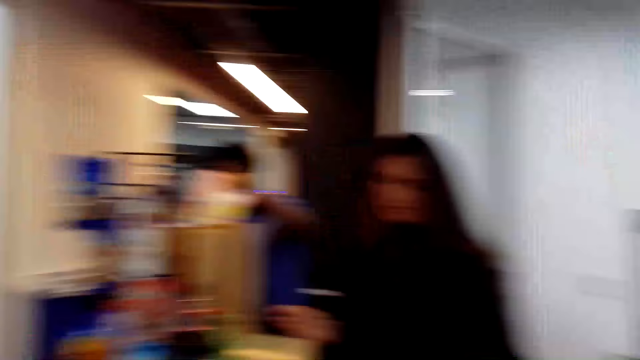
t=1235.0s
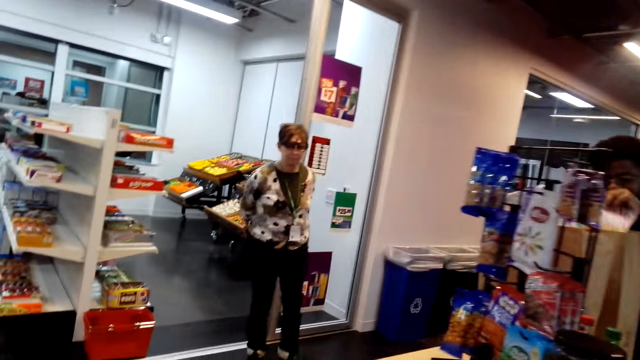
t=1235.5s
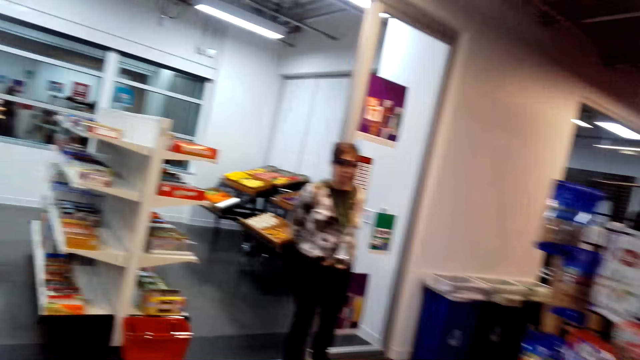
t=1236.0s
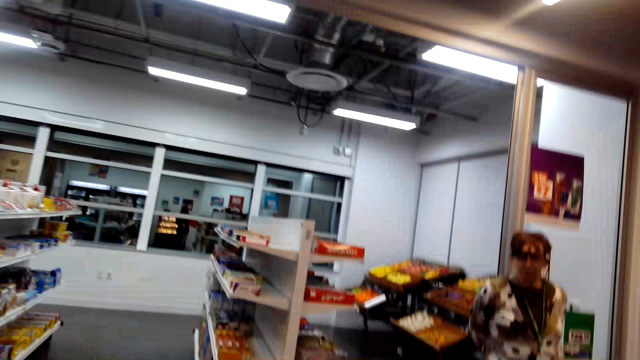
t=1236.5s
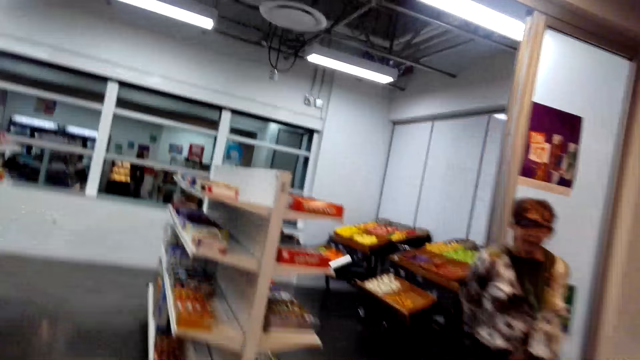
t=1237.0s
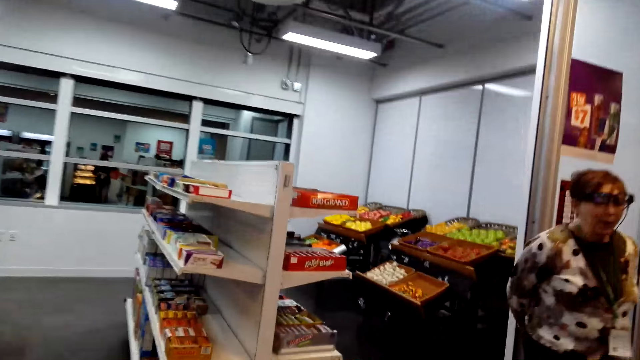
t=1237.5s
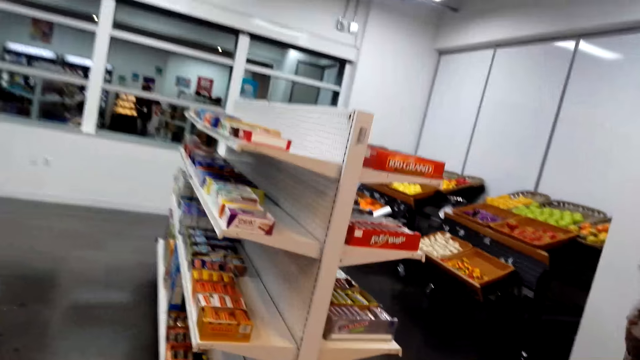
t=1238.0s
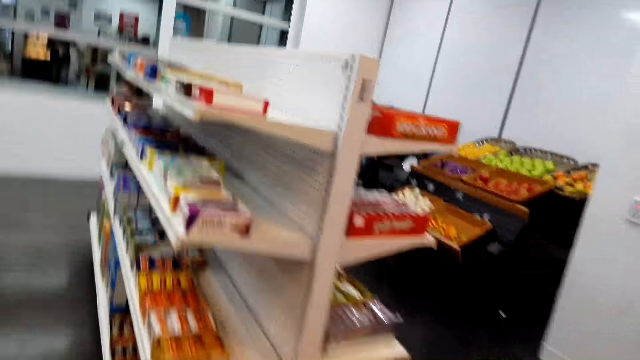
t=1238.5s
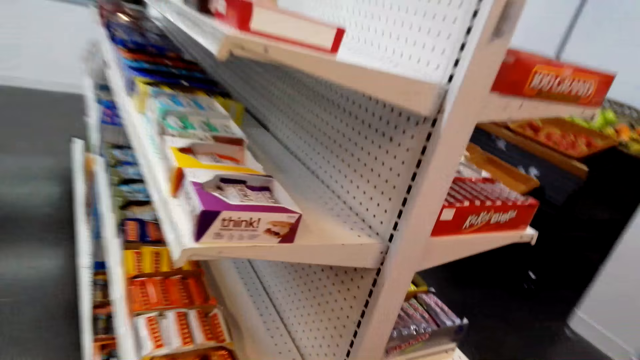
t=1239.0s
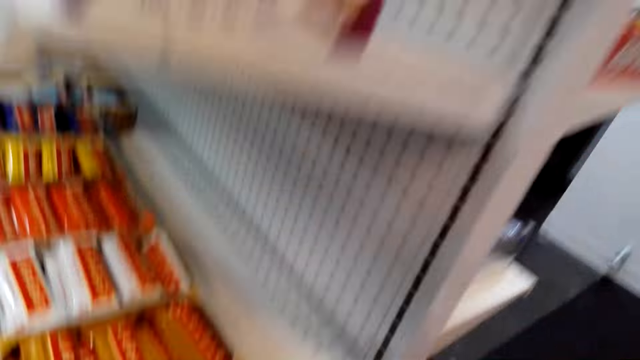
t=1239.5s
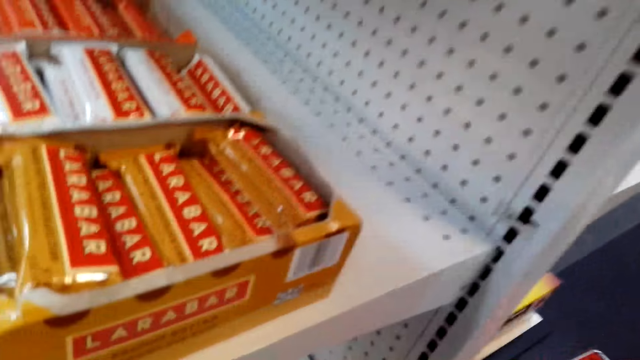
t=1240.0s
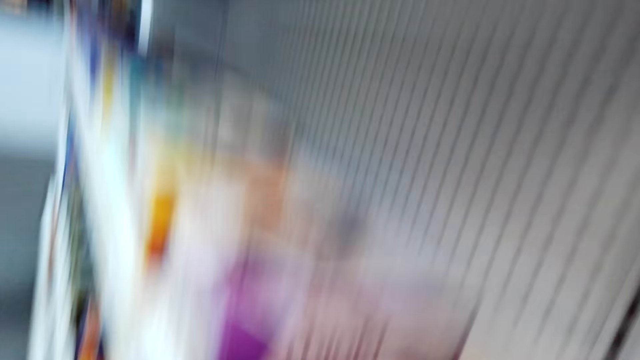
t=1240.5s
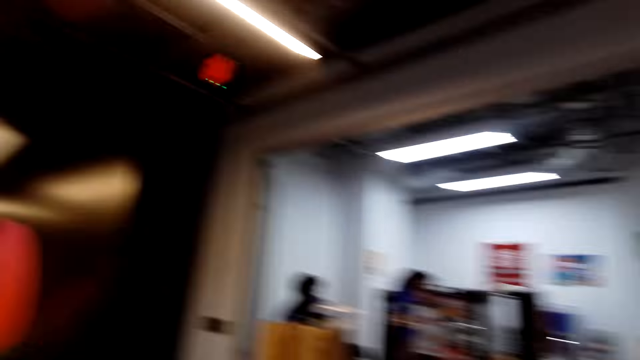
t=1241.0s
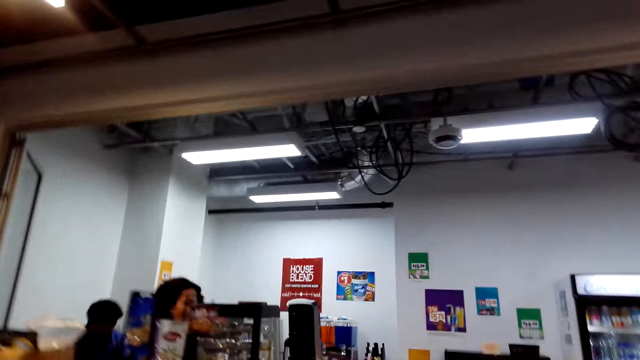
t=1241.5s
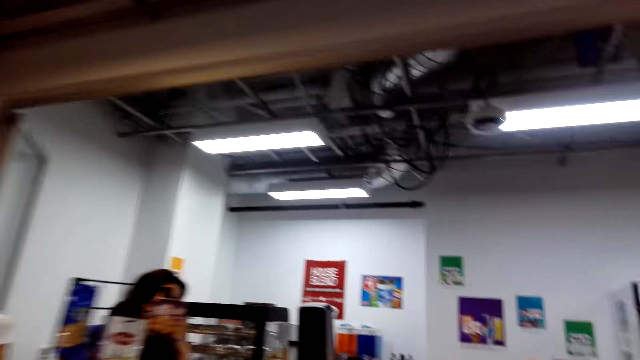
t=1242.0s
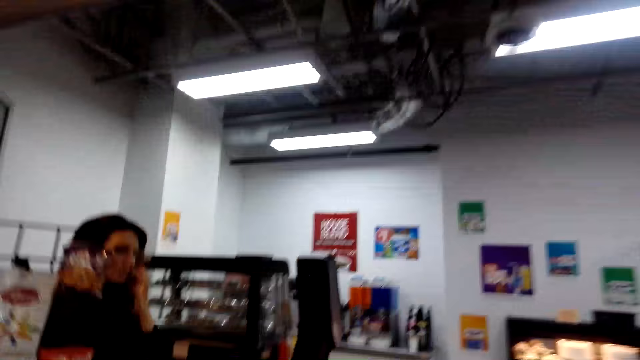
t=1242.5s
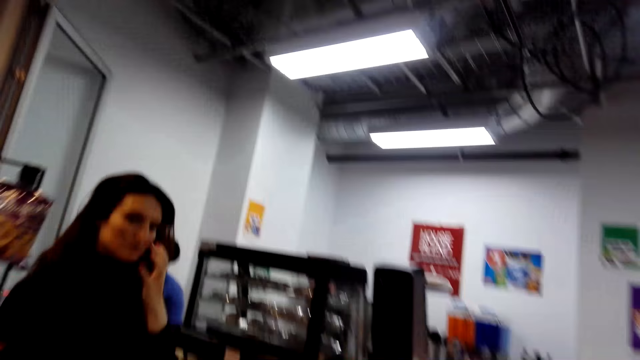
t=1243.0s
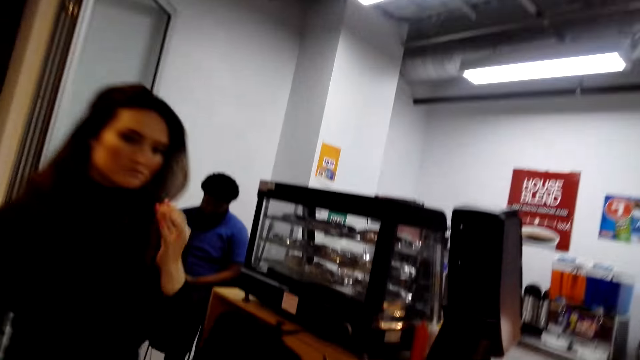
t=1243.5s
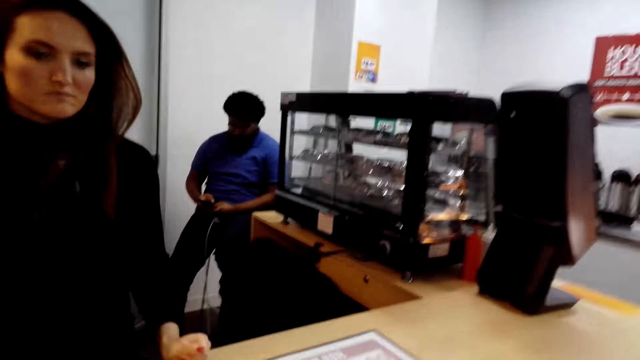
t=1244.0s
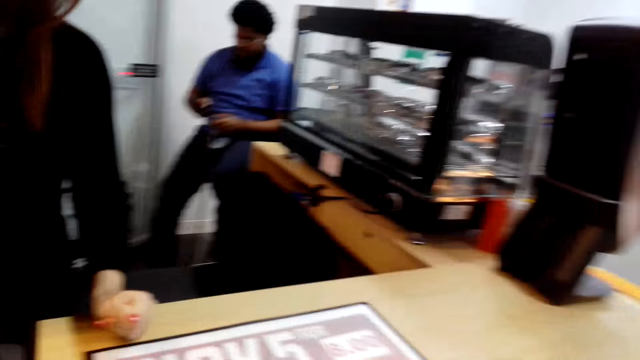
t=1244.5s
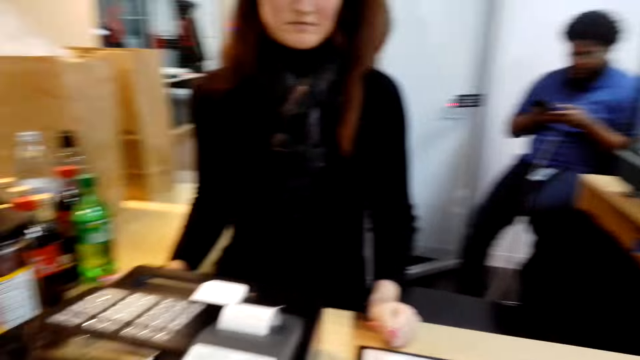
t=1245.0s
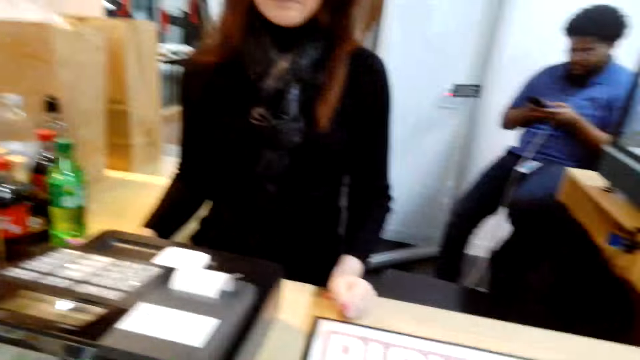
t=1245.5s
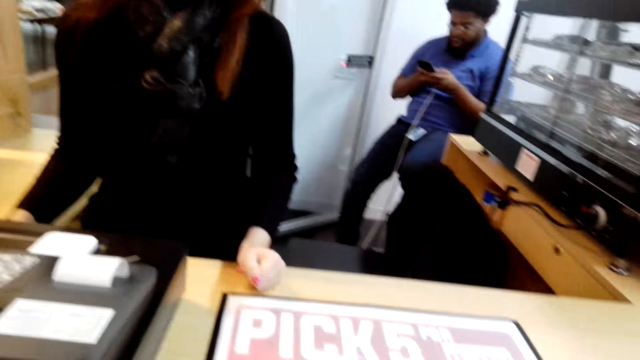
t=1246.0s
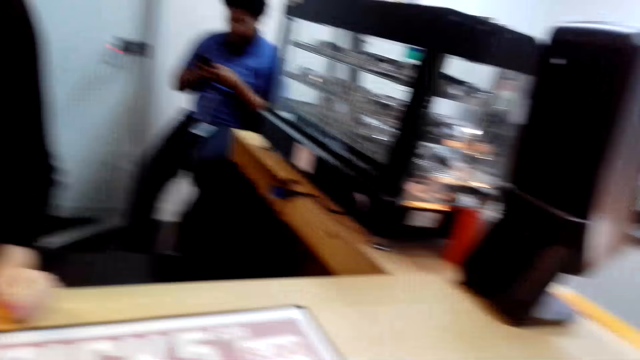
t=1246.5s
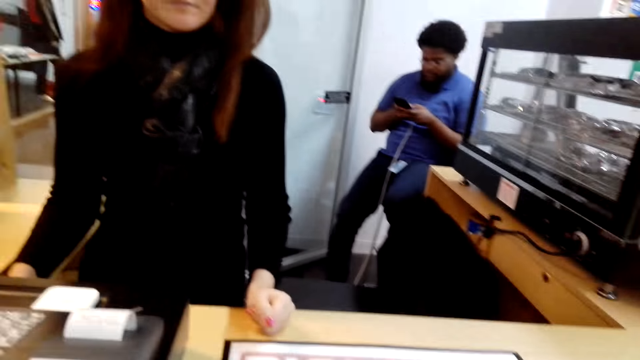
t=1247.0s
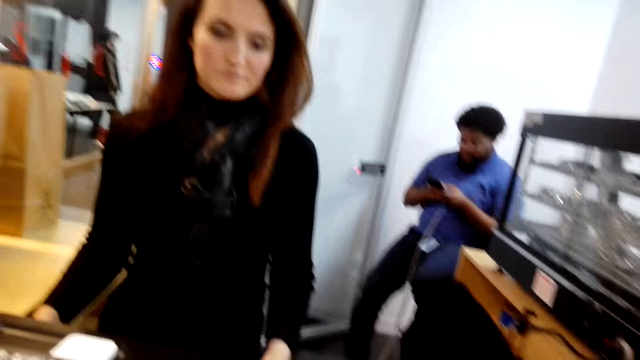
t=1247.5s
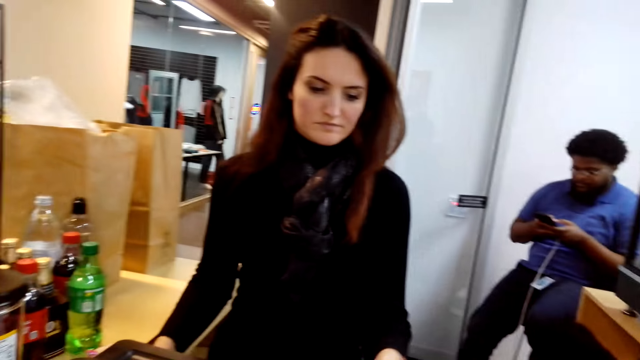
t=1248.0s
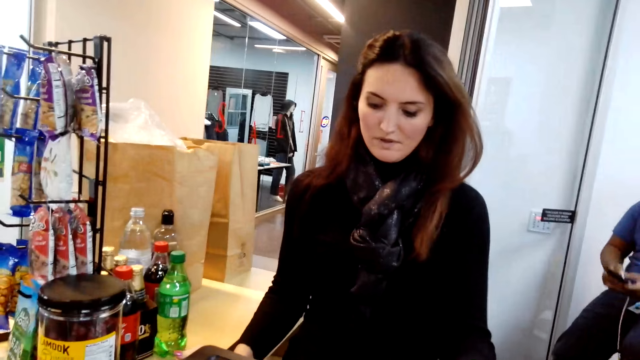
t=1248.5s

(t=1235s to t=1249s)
A man puts a book in the khaki shopping bag. A lady stands in the store. The camera wearer walks around in the store. They pick something. They walk around. Another lady stands in the counter. The camera wearer gives a woman a card. The man holds a phone in the counter. The second lady stands in the counter.

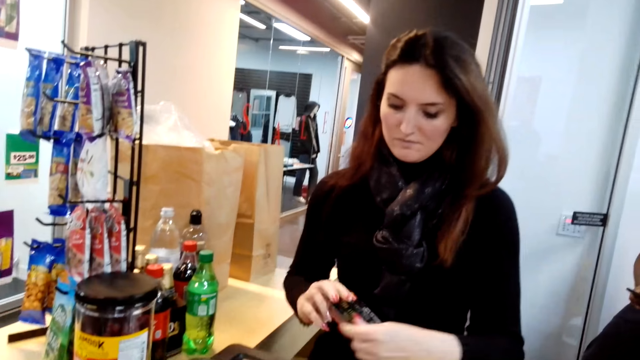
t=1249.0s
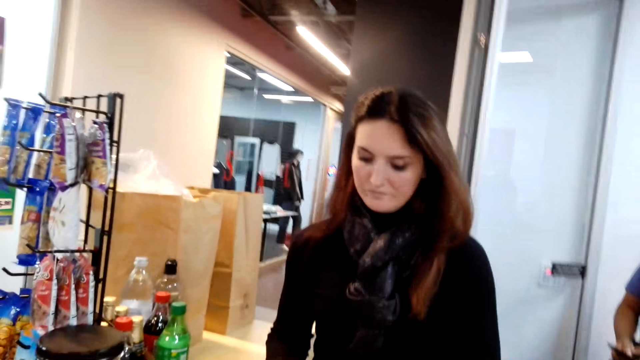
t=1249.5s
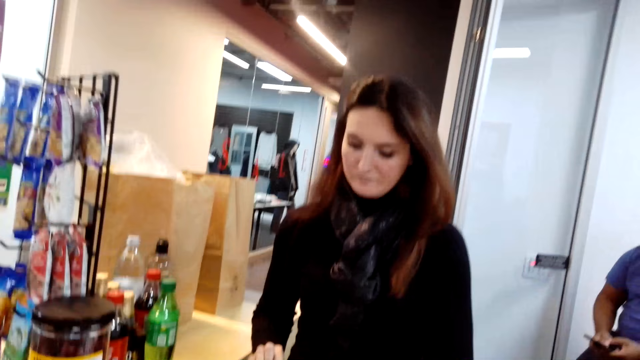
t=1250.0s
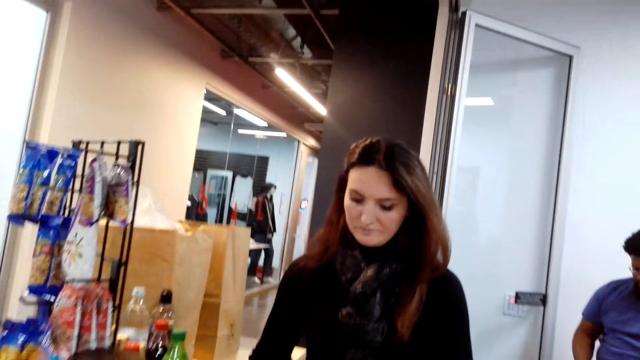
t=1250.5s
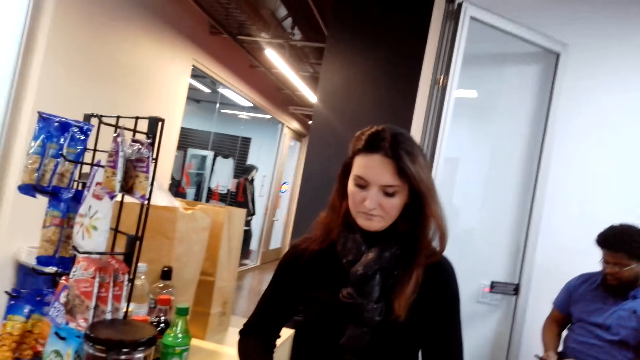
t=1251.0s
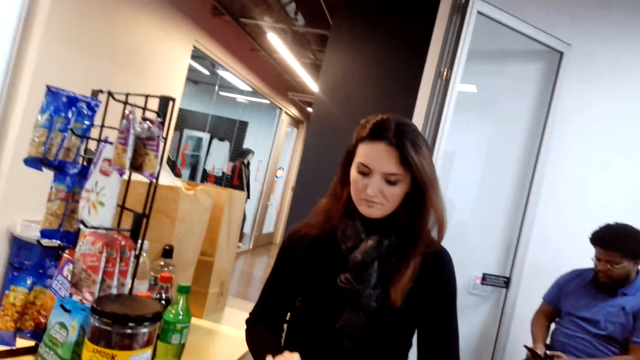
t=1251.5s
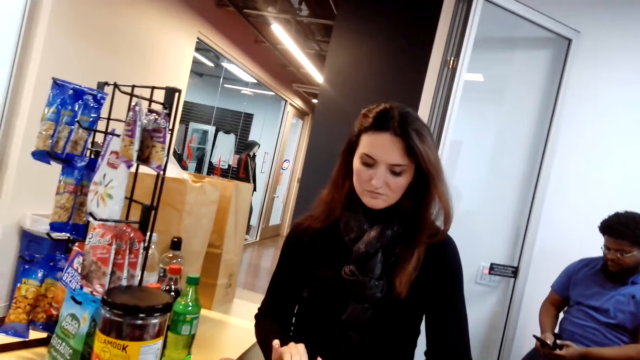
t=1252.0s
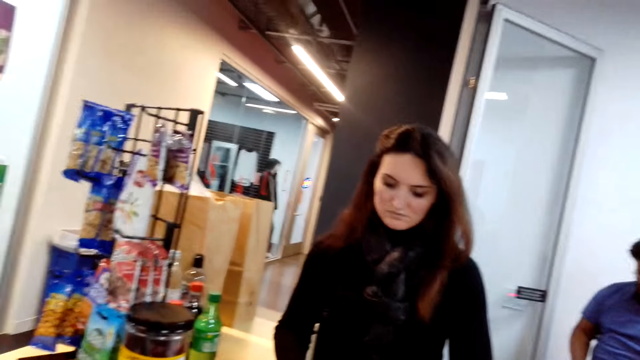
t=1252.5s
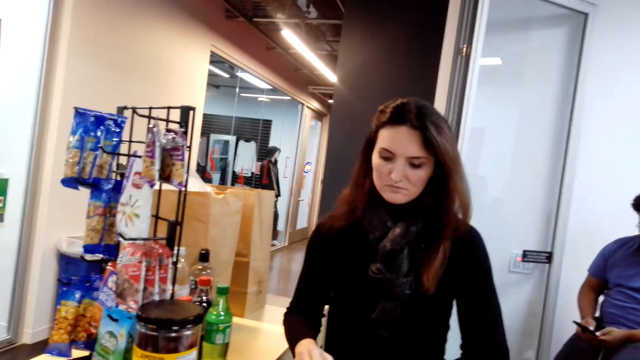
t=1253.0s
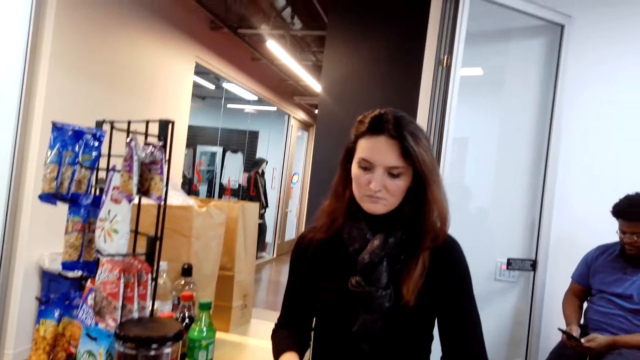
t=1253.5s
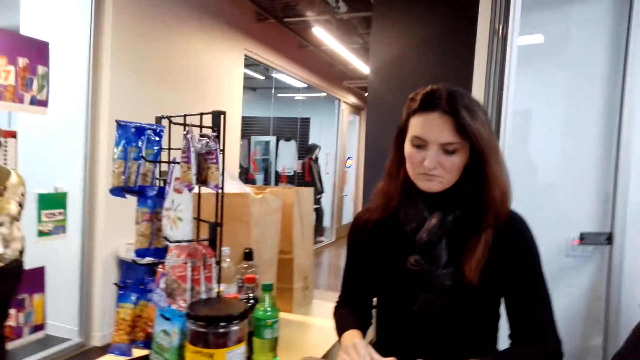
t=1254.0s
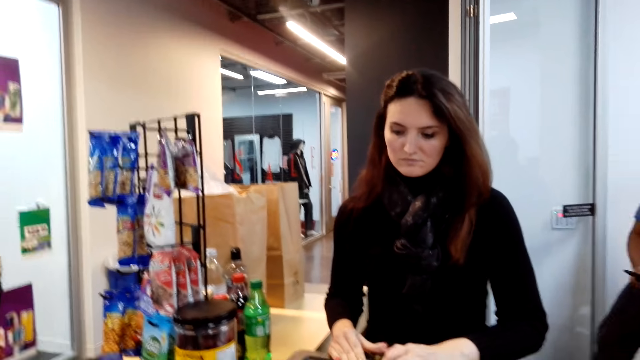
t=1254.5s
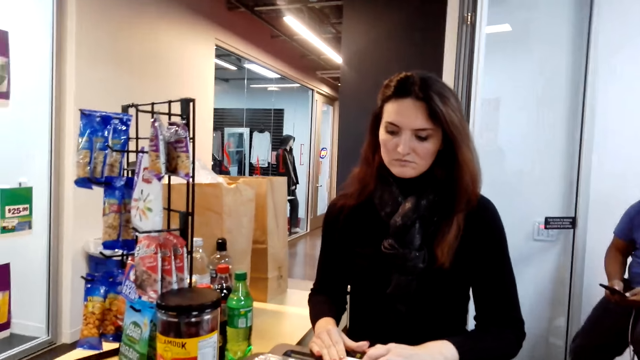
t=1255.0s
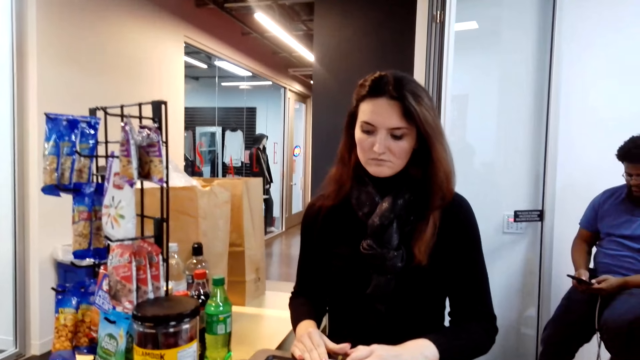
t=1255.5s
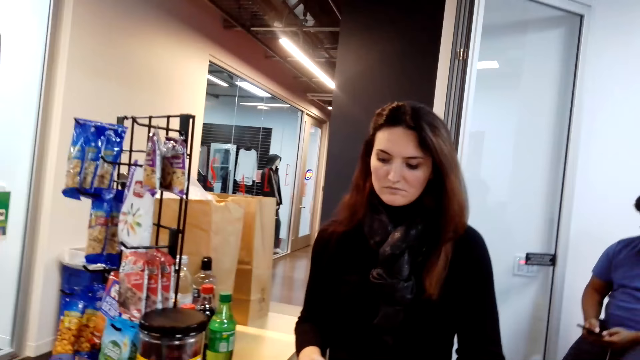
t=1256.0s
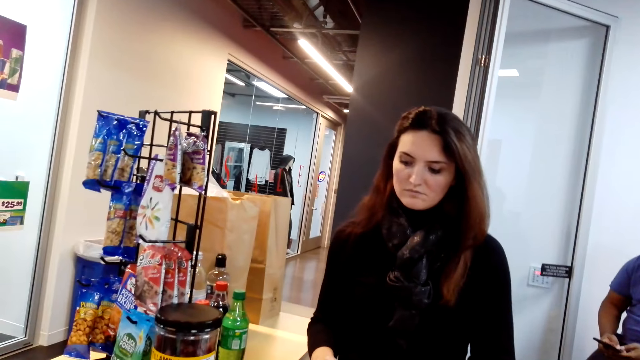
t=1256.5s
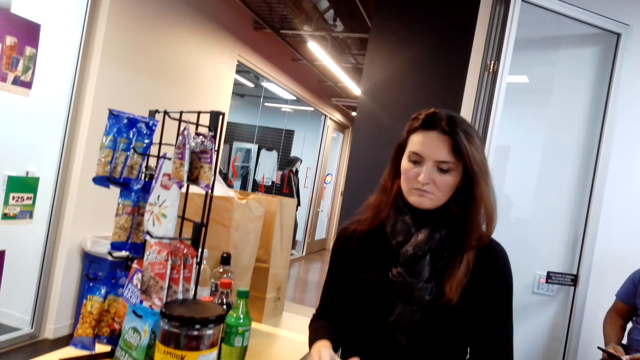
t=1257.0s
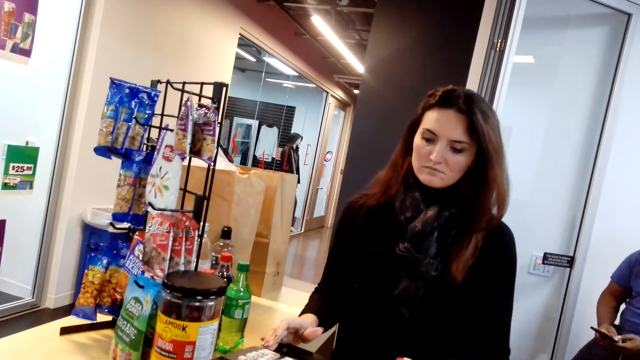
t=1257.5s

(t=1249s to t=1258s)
A woman inserts the card into the cash machine.
